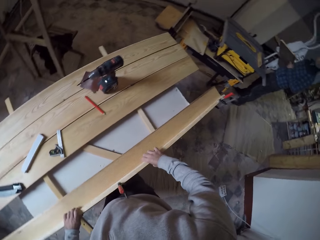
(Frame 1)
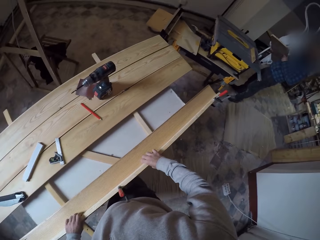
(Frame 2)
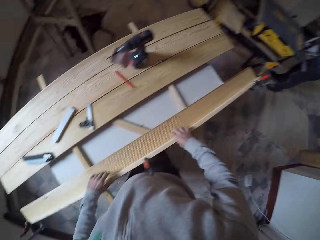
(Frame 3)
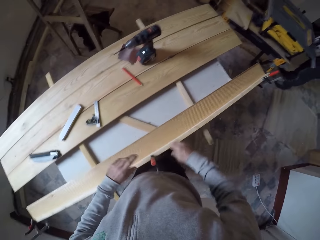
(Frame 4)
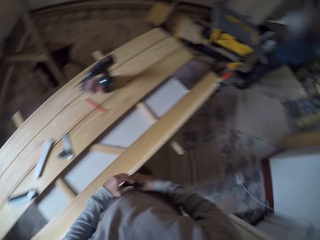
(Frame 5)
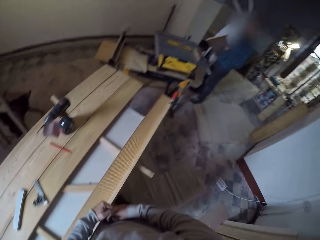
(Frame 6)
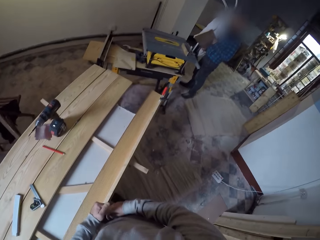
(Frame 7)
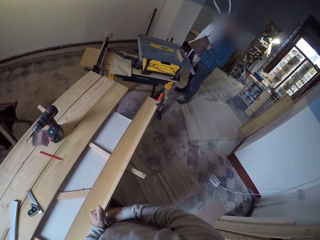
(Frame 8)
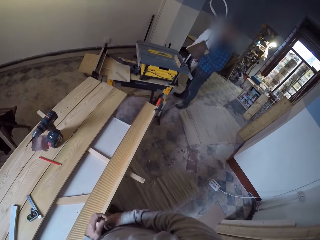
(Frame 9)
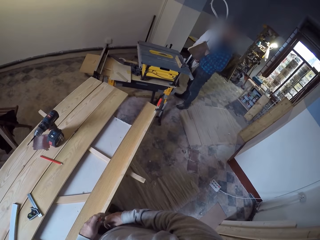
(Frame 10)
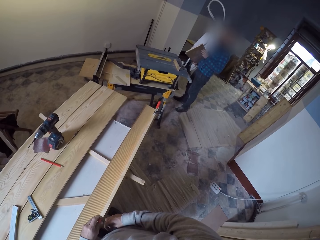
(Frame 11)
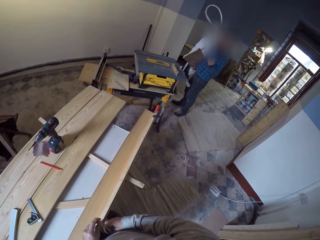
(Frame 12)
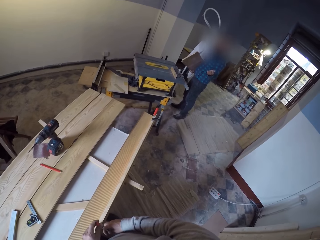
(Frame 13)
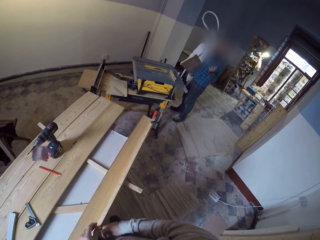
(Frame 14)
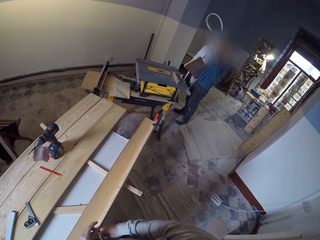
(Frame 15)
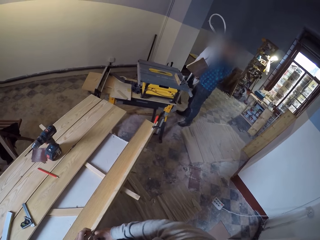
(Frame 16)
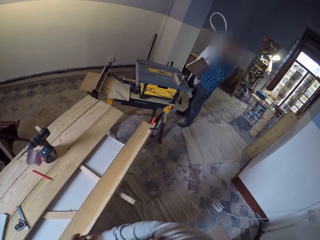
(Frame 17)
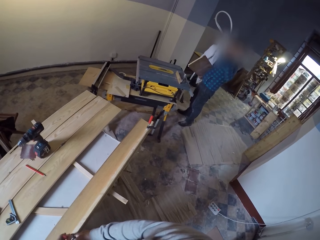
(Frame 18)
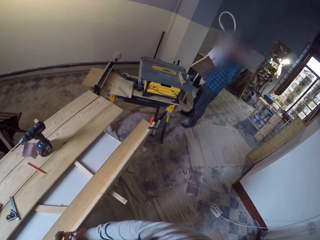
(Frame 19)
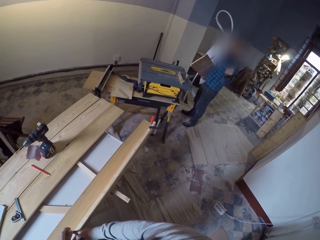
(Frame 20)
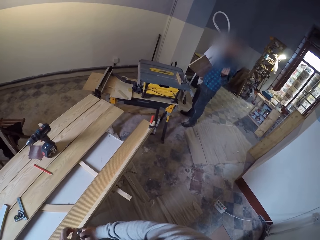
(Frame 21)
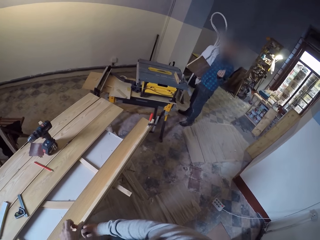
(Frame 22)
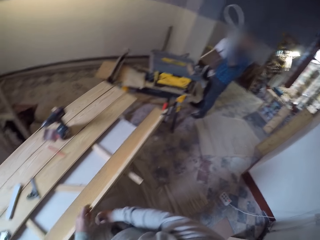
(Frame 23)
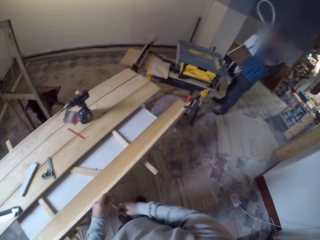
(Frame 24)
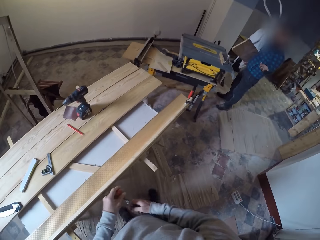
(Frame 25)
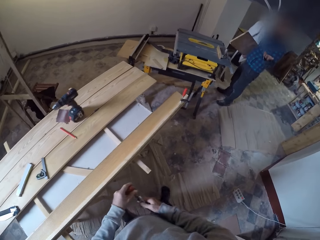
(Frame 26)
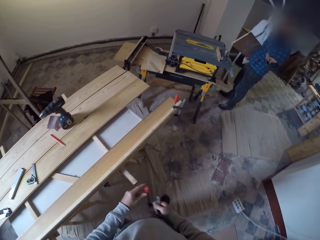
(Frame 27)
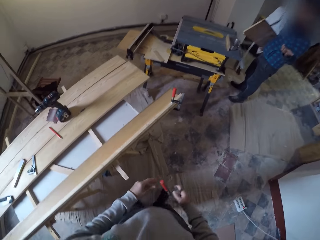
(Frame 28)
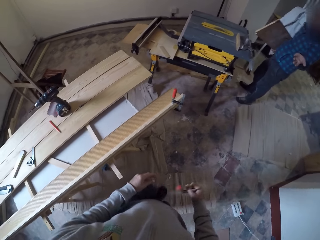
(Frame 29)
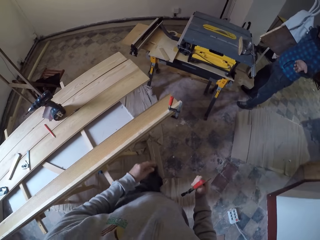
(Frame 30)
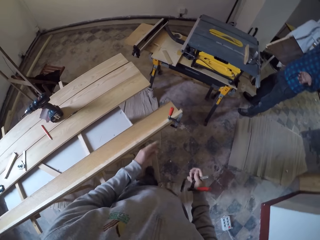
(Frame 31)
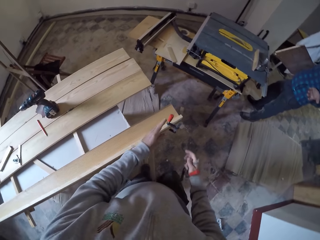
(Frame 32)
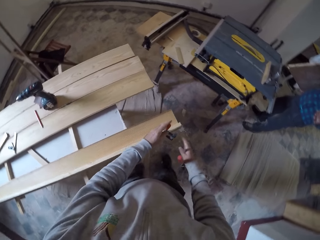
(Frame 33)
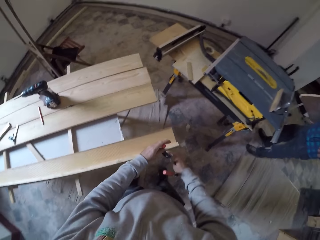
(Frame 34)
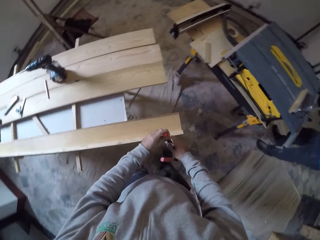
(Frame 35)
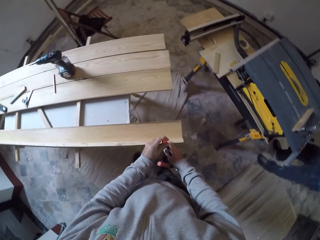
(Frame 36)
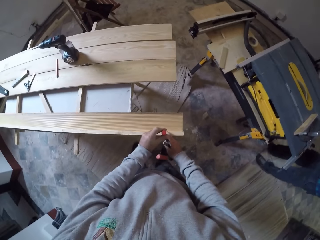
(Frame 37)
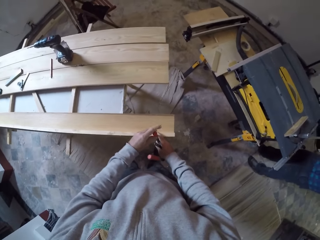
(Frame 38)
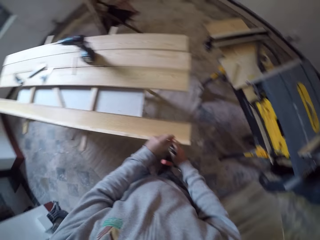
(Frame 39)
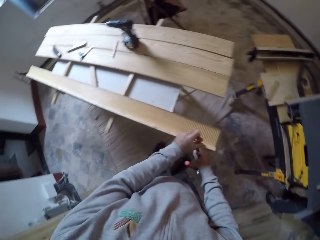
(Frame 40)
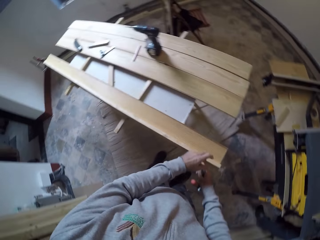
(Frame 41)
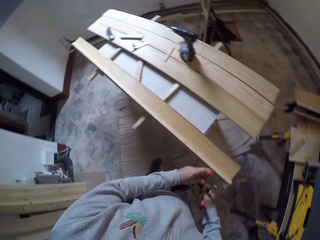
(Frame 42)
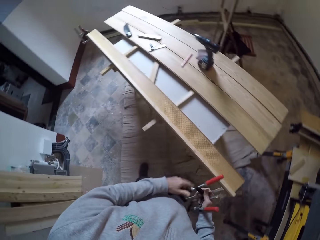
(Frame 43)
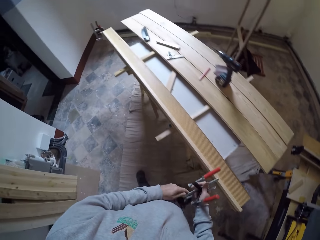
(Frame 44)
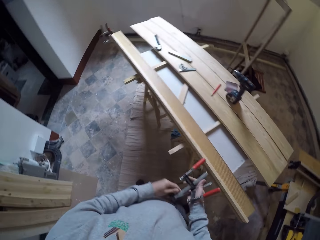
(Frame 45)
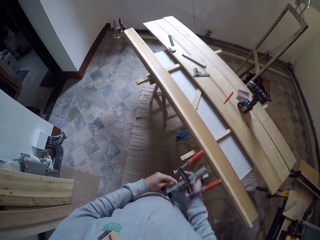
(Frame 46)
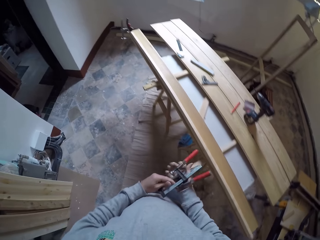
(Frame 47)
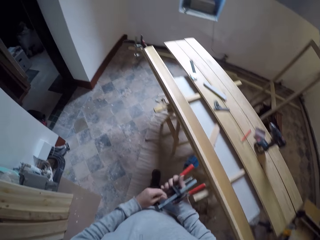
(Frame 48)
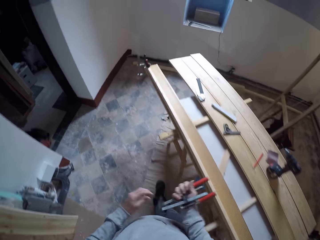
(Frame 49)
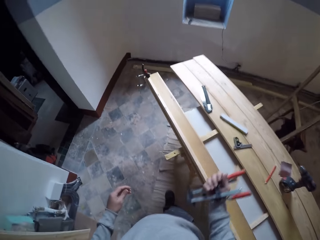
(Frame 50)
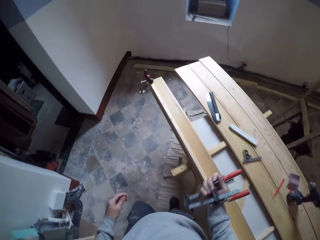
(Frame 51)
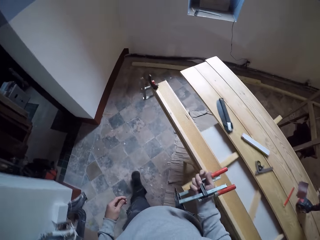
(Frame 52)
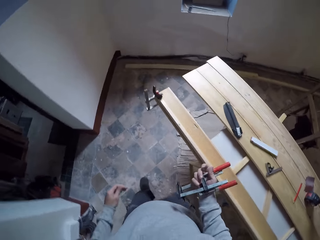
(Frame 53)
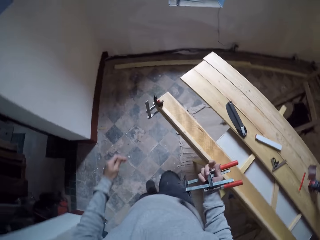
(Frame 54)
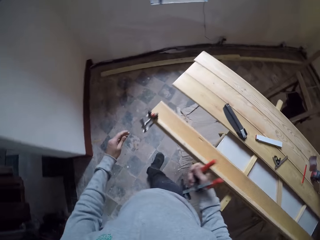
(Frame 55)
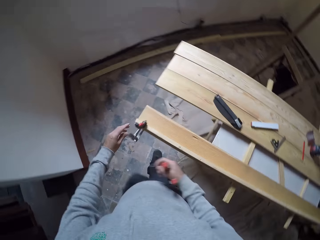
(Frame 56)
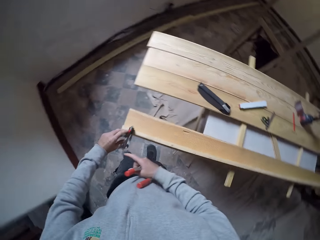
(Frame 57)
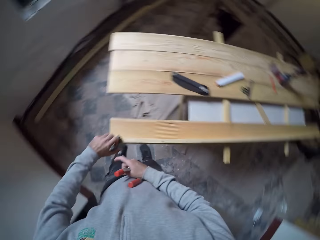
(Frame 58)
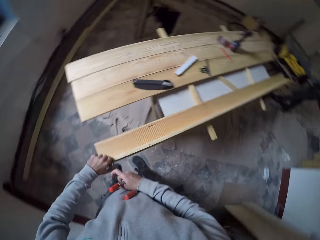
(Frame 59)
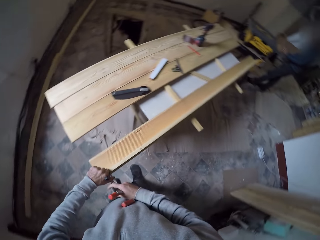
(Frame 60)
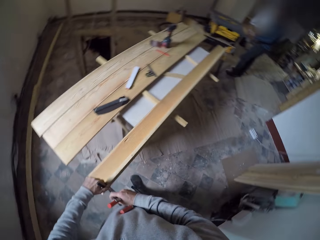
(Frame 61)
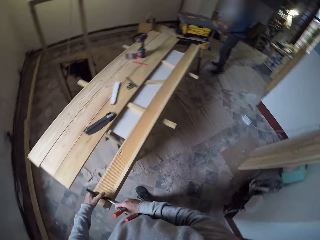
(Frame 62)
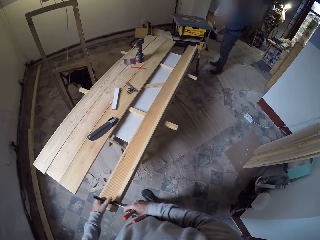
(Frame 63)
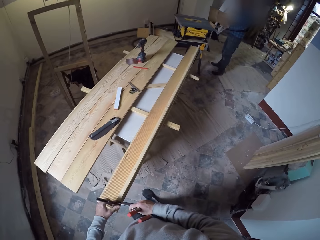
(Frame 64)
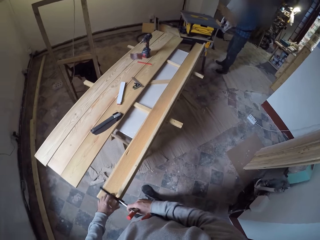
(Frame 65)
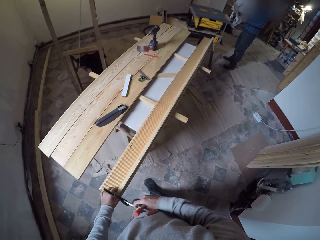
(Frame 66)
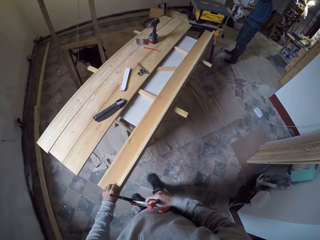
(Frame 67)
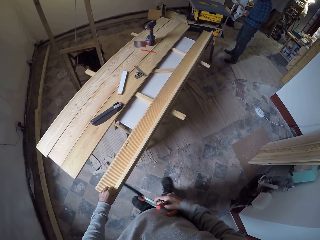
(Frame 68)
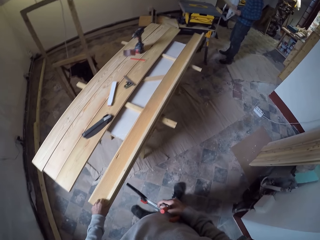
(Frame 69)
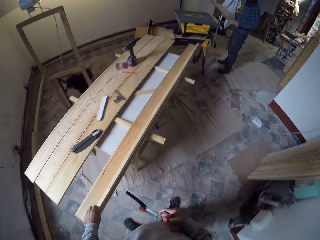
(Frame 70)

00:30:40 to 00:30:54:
The camera wearer removes the wood holder from the plywood. They converse with a person. The person sways hands and holds a plywood. The camera wearer walks in the workshop. They remove the wood holder from the plywood. They walk in the workshop. They remove the wood holder from the plywood.

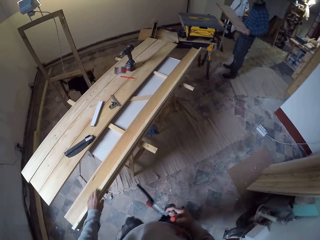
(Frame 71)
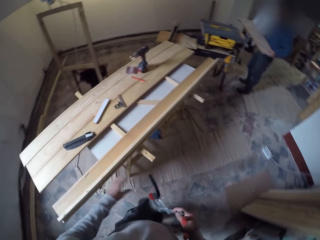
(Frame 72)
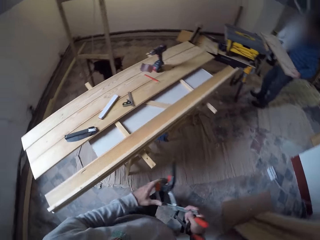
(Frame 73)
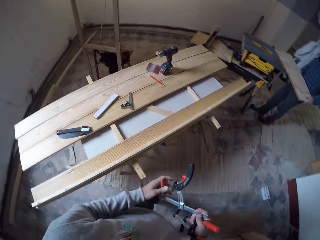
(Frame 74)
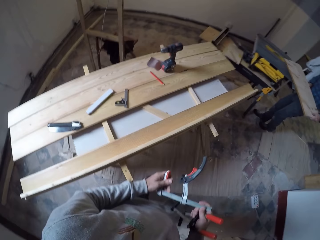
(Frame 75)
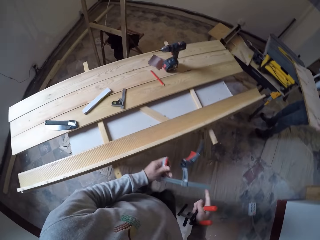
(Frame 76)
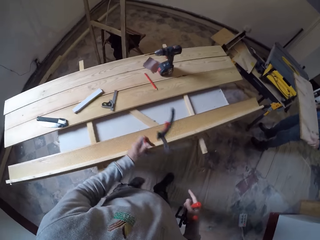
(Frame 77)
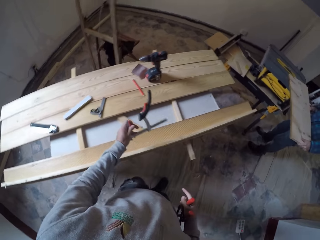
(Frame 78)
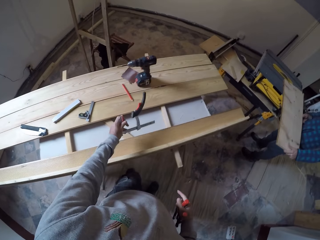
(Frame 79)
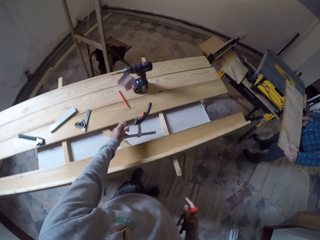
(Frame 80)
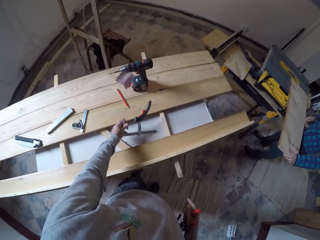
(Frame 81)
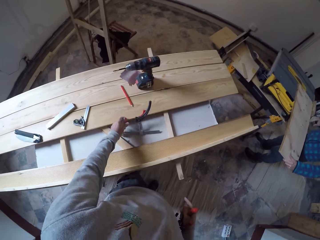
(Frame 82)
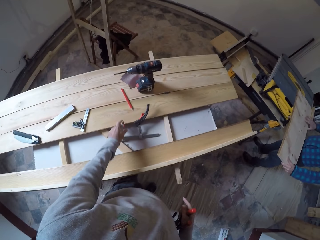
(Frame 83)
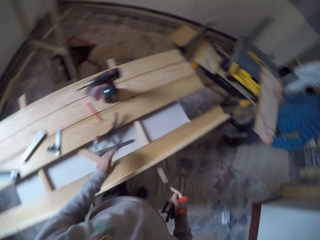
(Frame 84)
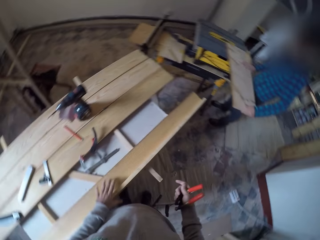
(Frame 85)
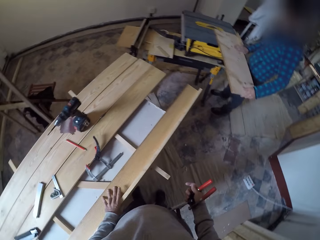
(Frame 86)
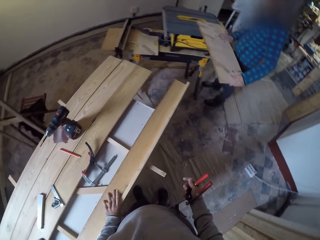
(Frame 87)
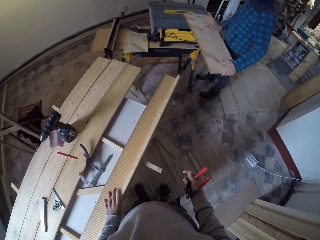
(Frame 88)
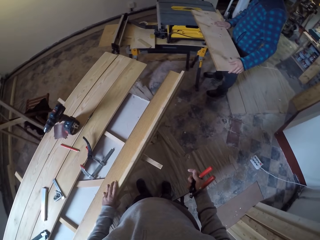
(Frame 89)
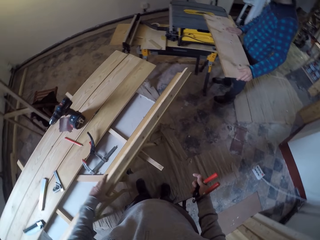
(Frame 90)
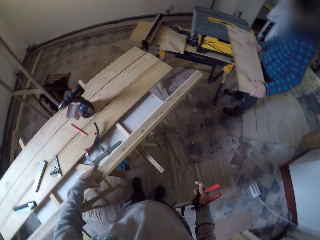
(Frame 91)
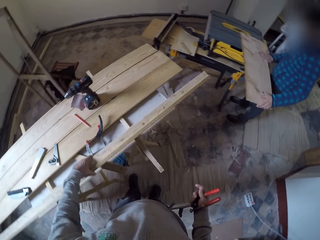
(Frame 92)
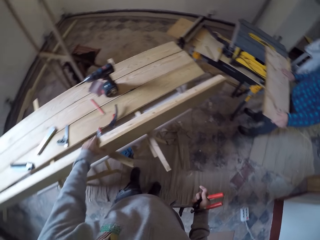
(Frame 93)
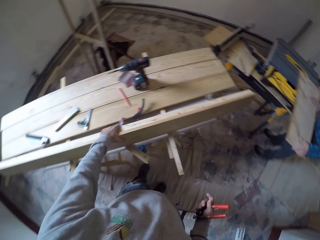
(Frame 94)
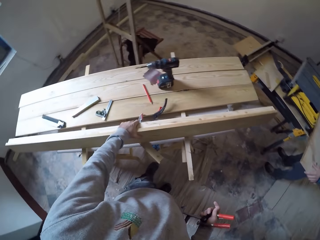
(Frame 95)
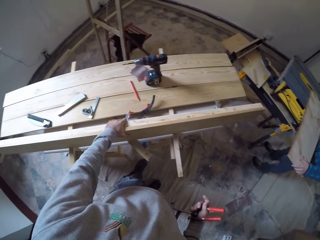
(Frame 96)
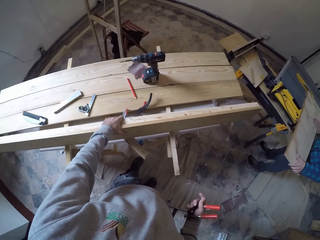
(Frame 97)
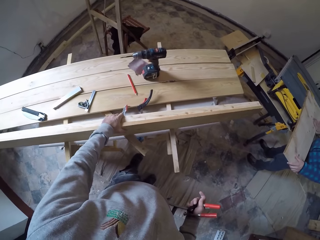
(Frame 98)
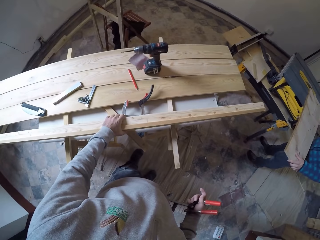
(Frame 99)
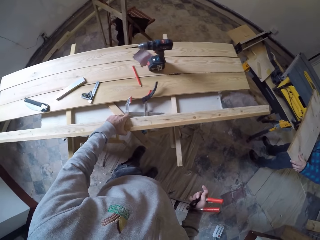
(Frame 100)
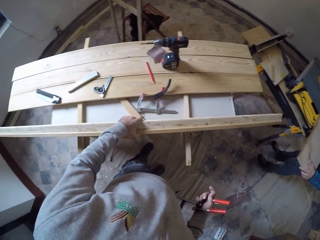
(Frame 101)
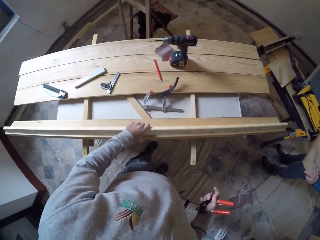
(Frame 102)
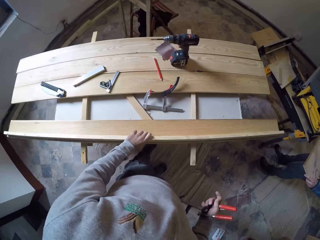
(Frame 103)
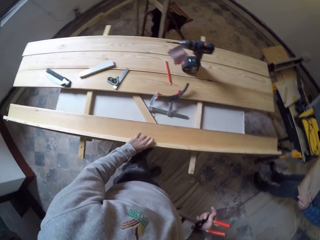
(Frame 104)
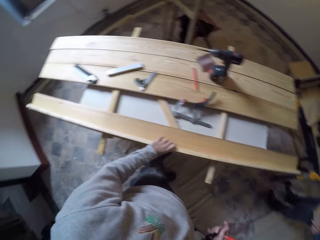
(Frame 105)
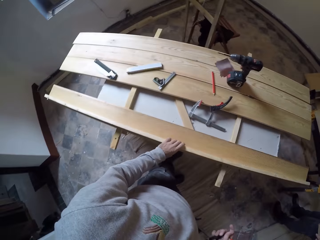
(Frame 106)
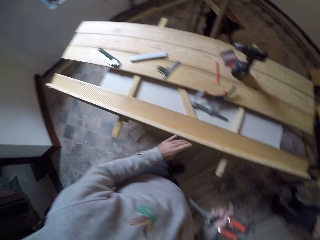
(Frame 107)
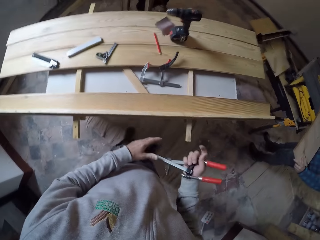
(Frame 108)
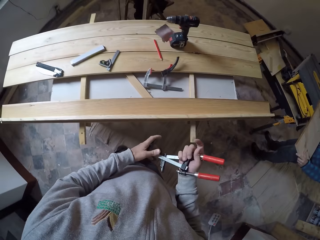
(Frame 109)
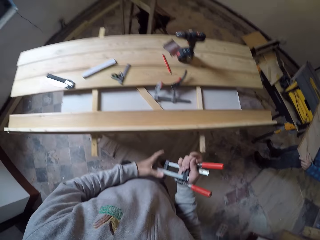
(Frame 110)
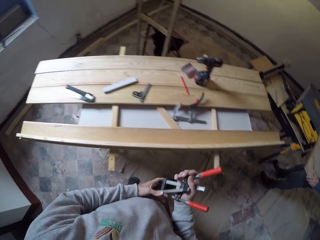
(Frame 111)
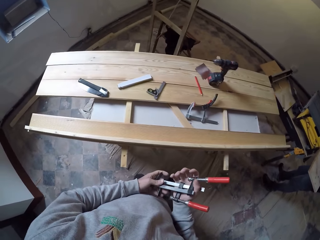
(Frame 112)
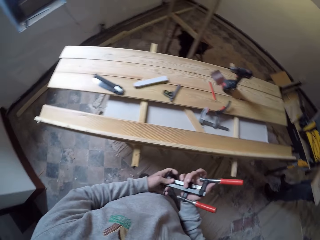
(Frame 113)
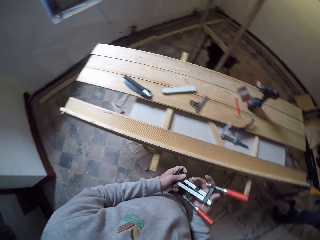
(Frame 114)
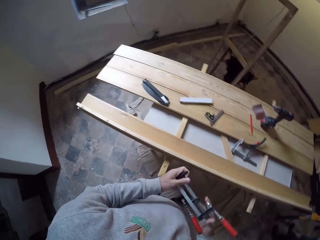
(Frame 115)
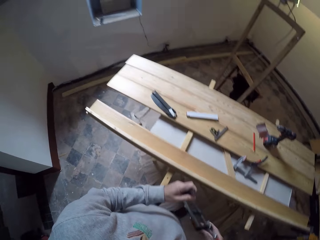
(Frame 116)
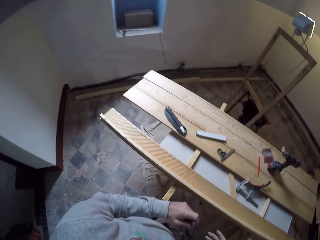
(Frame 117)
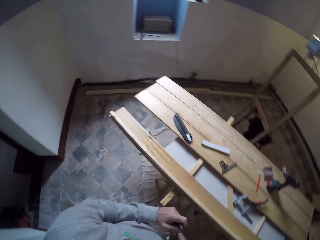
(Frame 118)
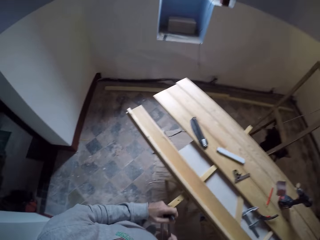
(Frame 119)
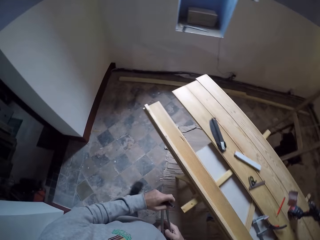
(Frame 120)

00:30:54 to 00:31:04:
The camera wearer walks in the workshop. They drop the wood holder on the table. They turn the plywood. They turn the wood holder in hand.
